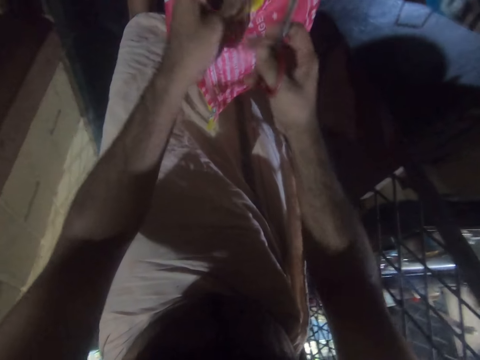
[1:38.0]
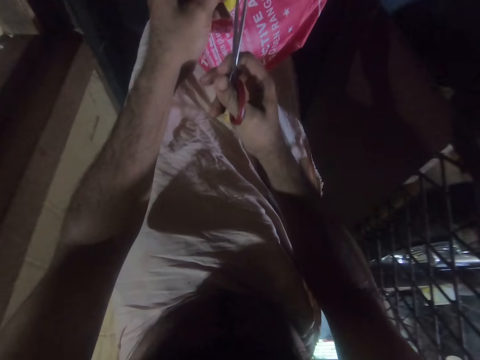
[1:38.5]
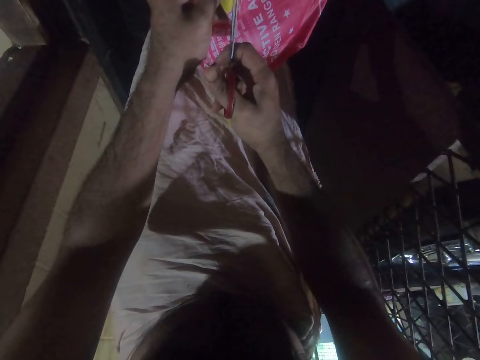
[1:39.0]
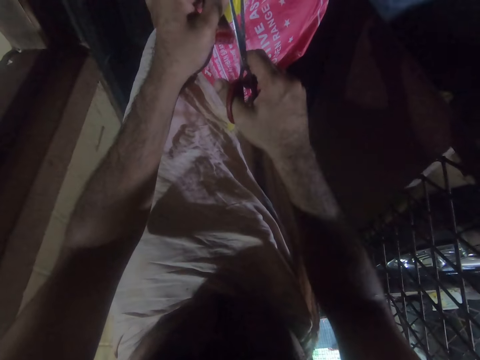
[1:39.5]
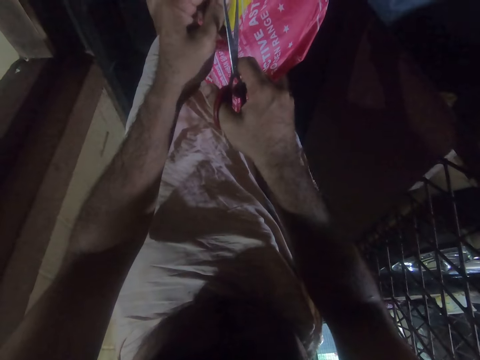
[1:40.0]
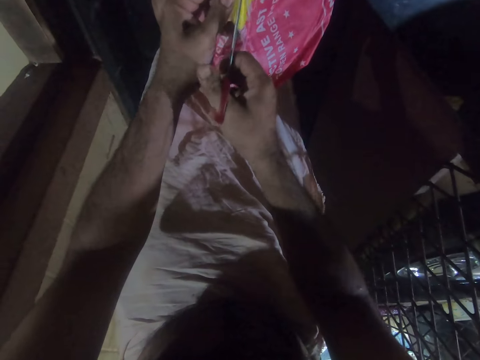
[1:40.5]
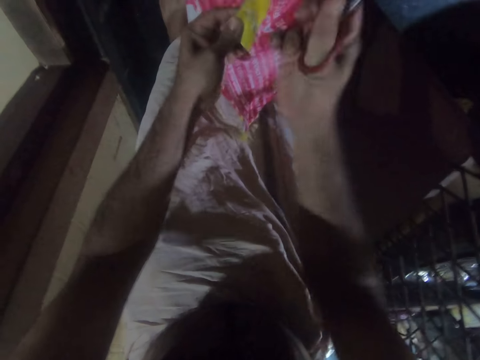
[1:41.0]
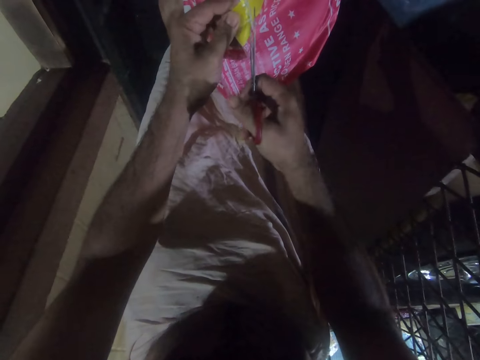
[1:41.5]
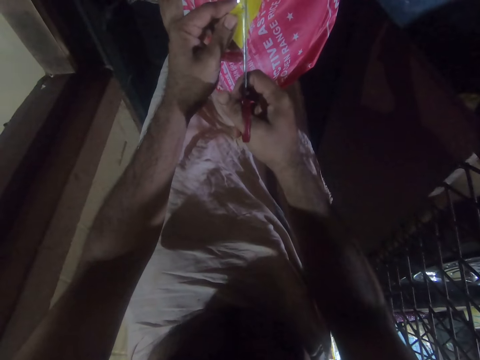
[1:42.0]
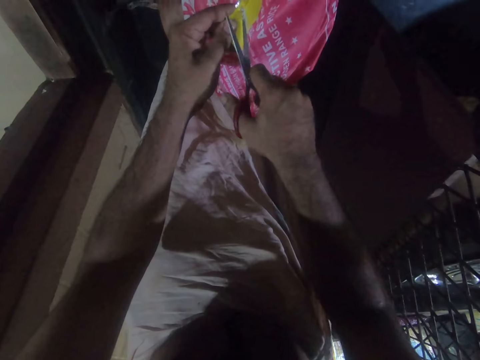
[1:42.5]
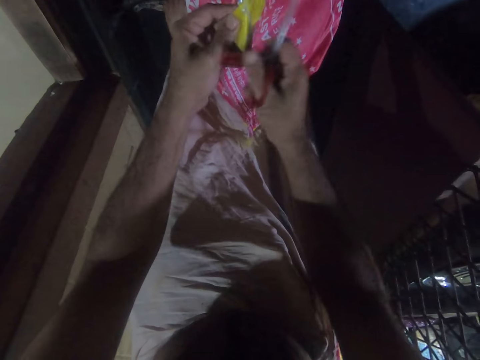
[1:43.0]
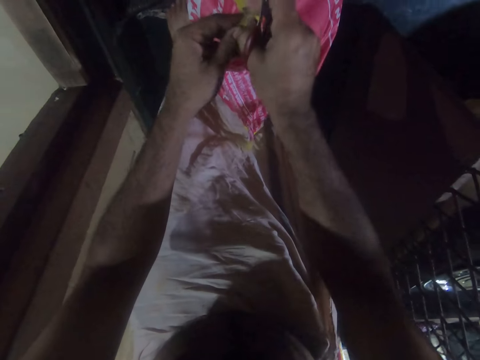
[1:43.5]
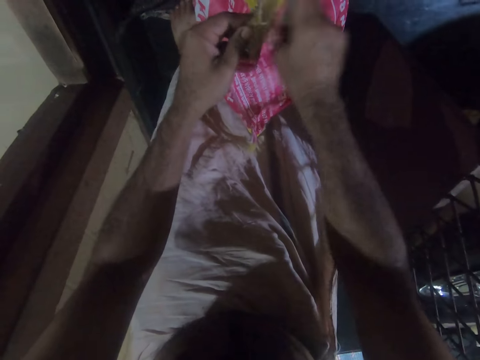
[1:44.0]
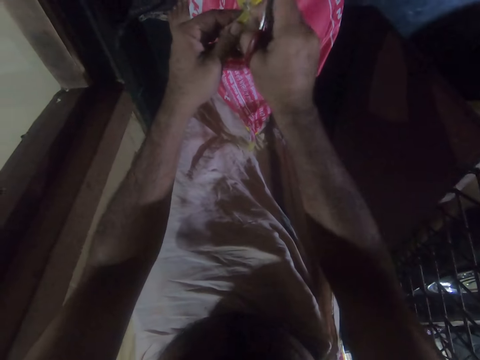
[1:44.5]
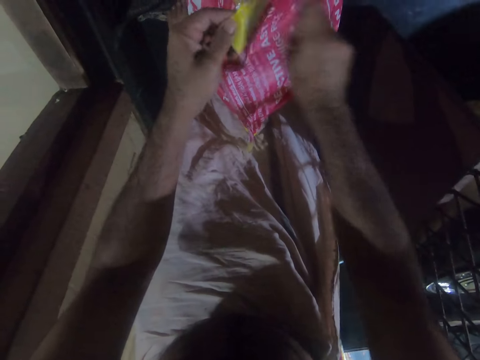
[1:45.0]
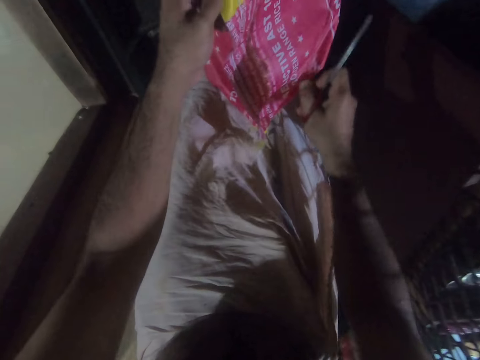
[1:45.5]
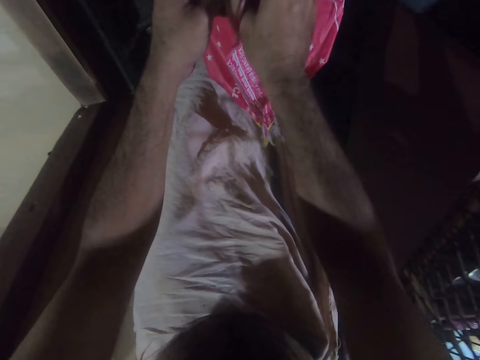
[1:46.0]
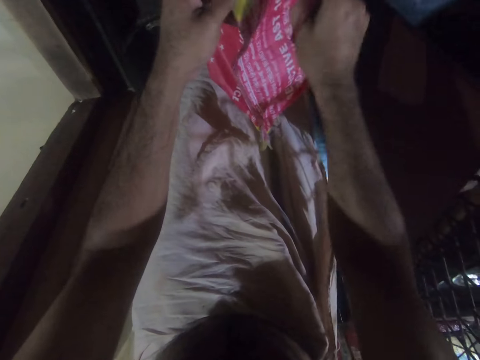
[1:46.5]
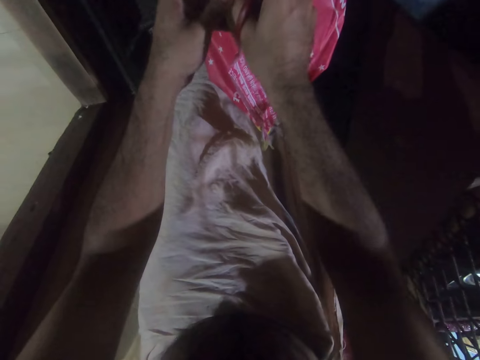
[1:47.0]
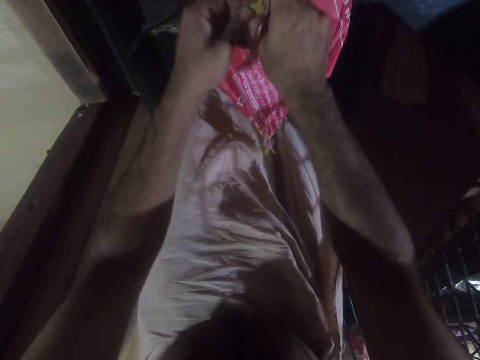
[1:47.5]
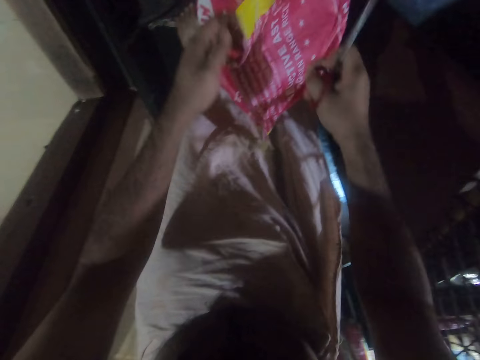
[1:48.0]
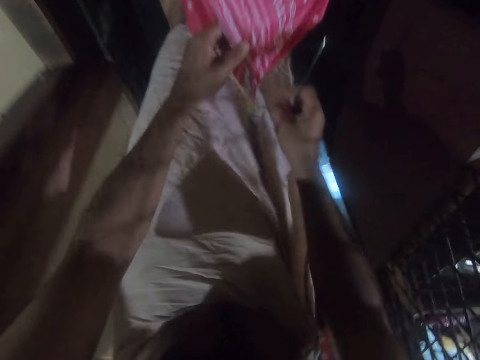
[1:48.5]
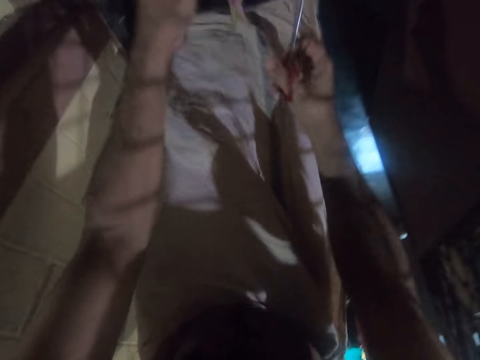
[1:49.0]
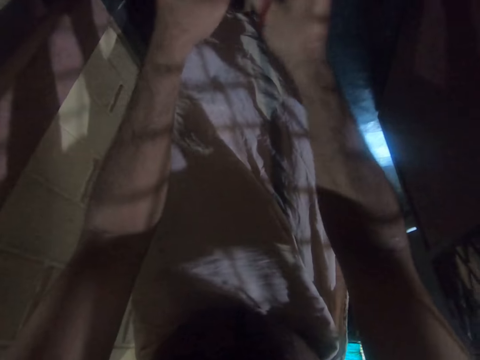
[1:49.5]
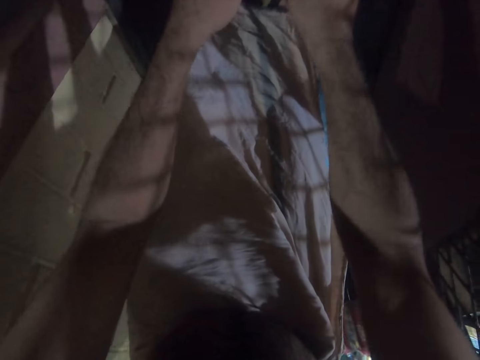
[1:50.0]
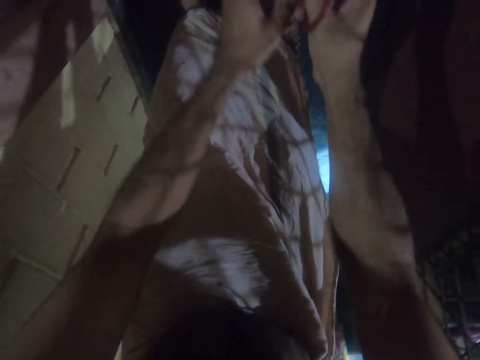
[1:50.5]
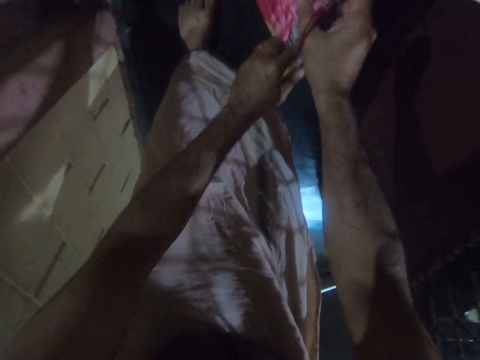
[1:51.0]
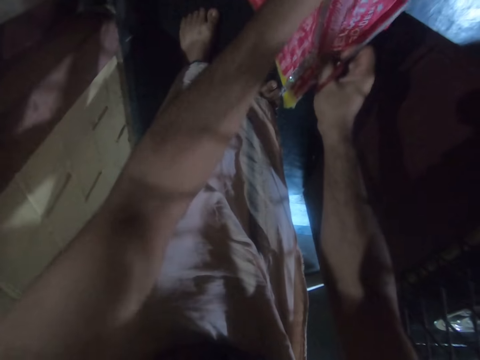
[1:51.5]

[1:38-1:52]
The camera wearer chops the sack with scissors. He pulls the thread with his hand.

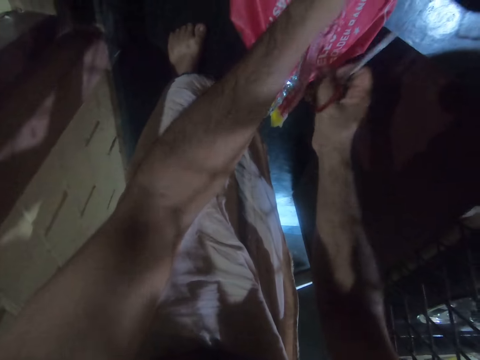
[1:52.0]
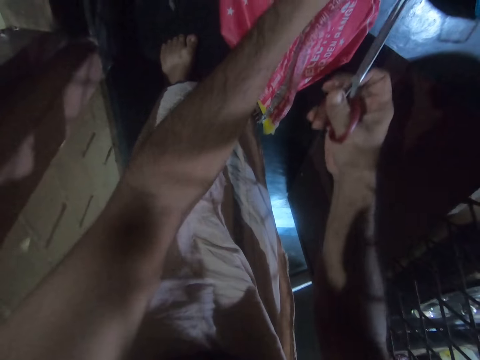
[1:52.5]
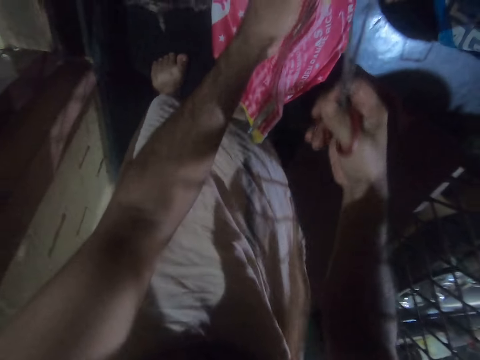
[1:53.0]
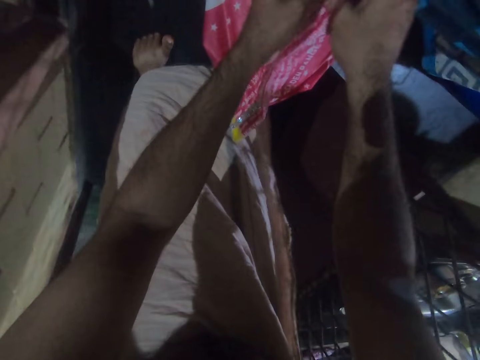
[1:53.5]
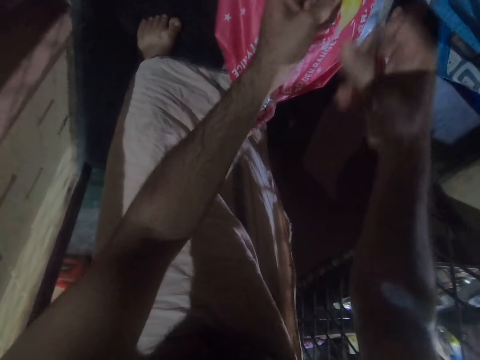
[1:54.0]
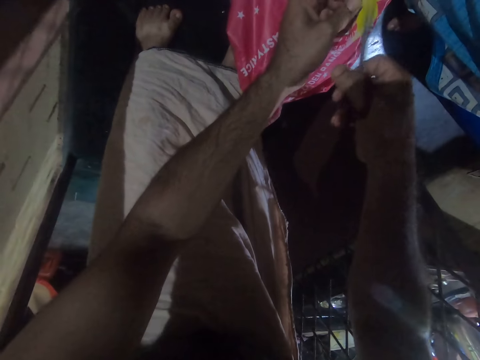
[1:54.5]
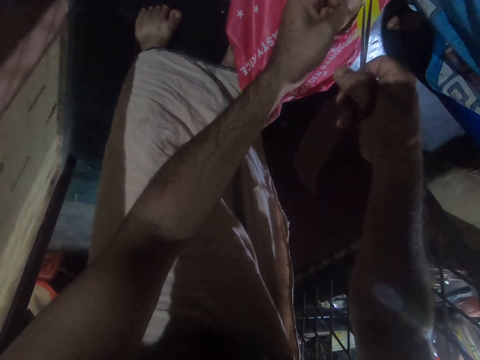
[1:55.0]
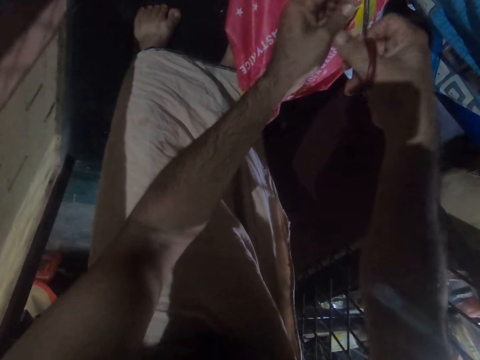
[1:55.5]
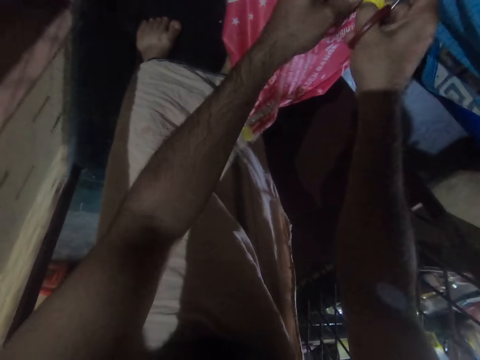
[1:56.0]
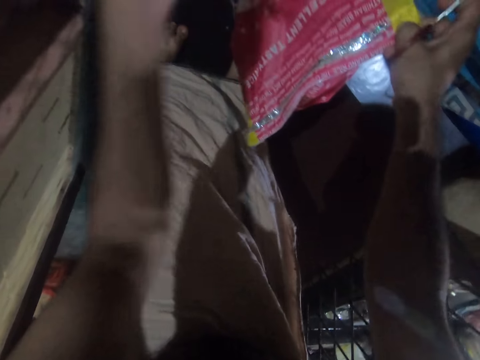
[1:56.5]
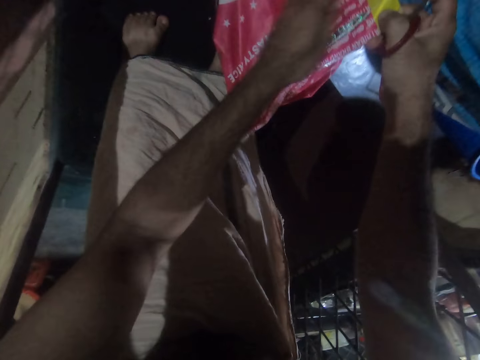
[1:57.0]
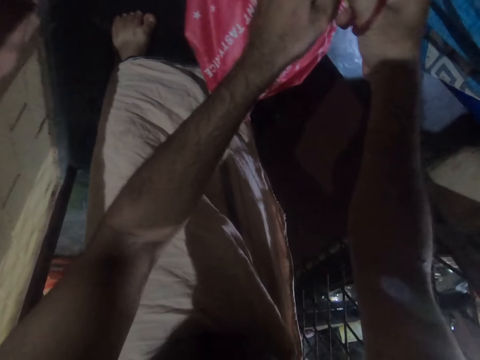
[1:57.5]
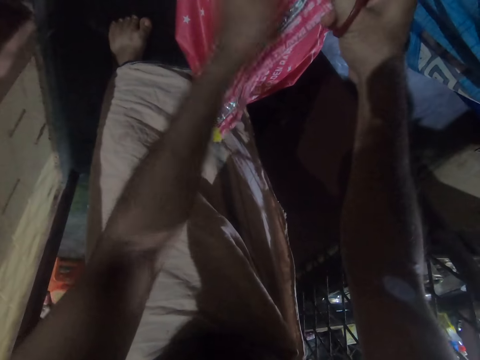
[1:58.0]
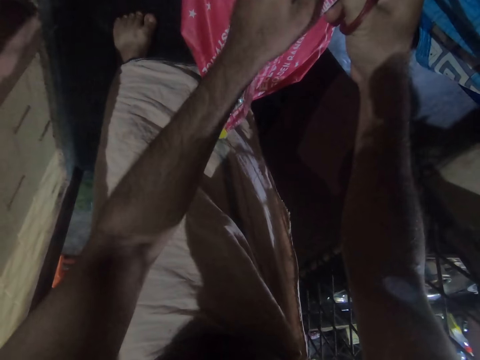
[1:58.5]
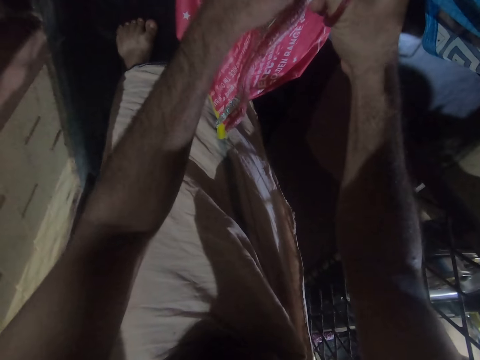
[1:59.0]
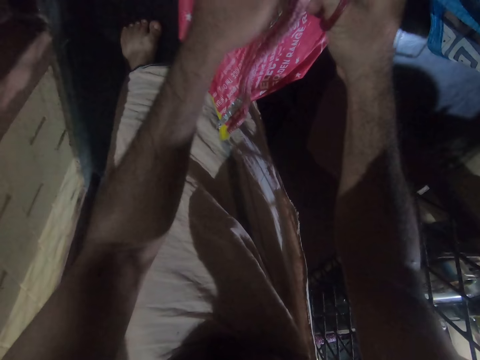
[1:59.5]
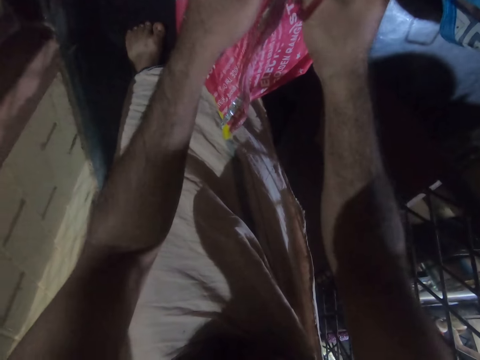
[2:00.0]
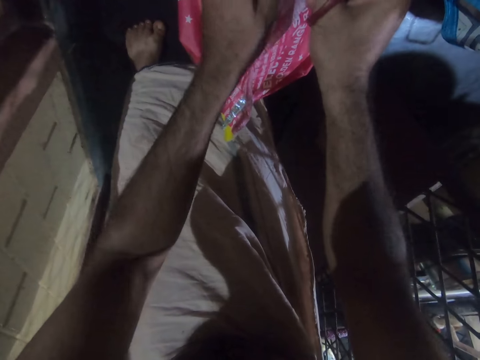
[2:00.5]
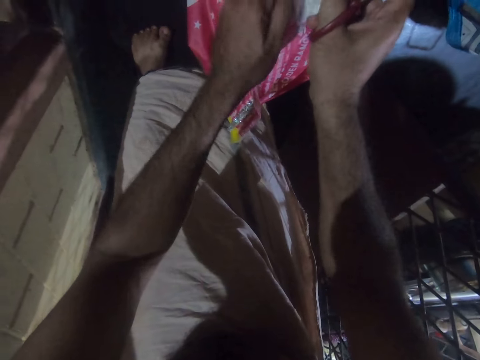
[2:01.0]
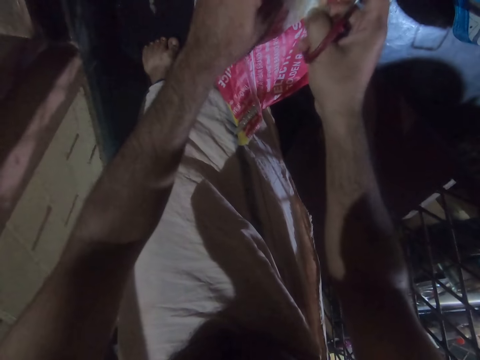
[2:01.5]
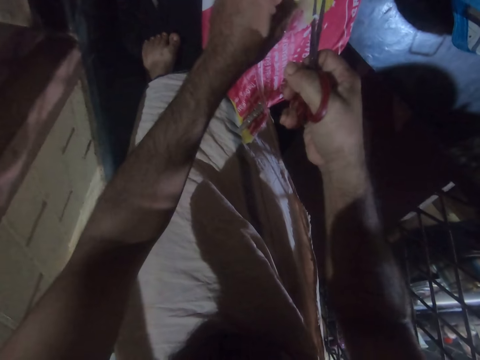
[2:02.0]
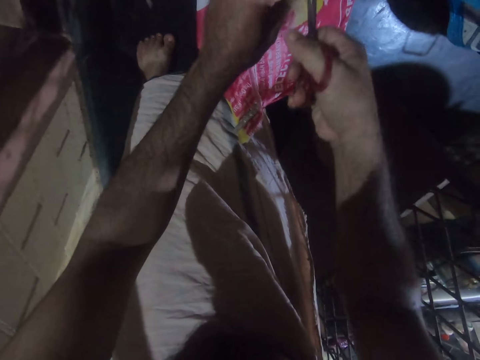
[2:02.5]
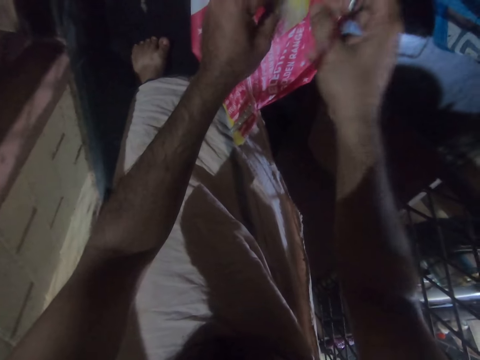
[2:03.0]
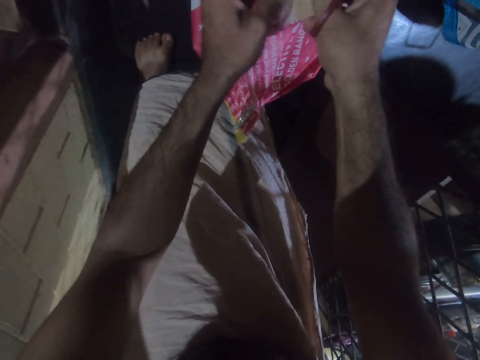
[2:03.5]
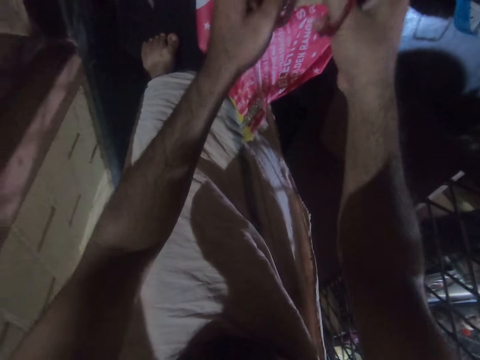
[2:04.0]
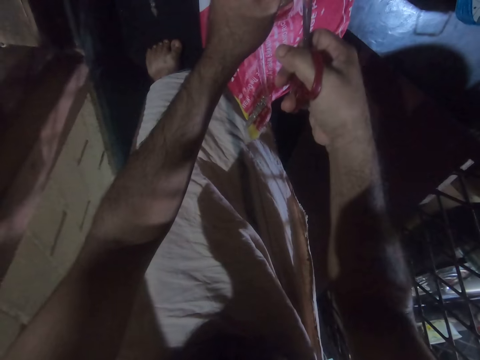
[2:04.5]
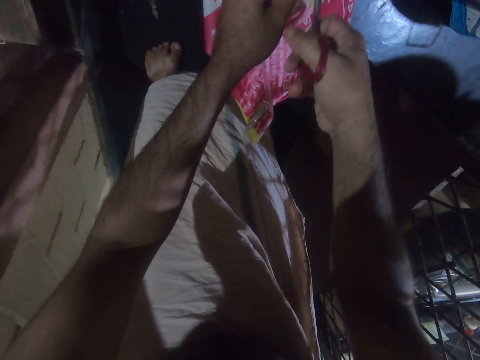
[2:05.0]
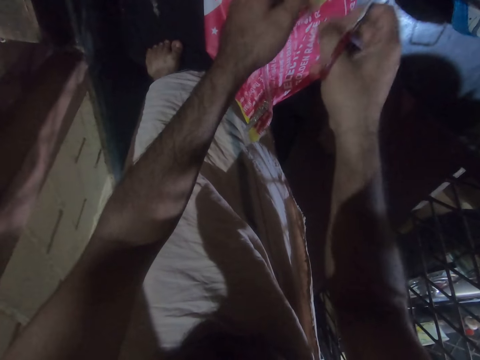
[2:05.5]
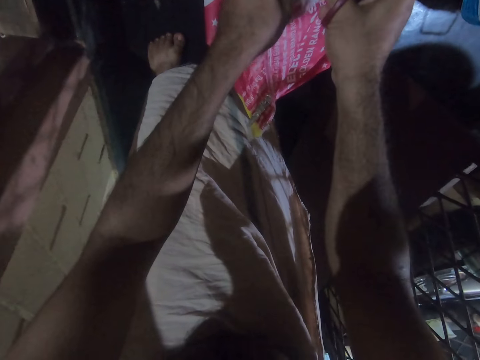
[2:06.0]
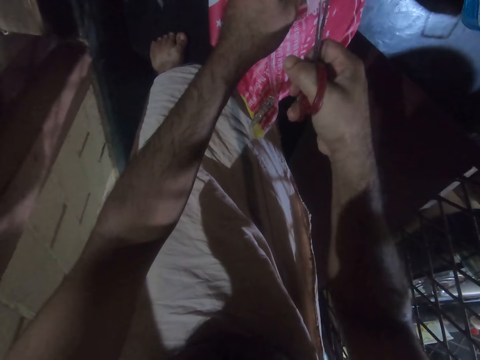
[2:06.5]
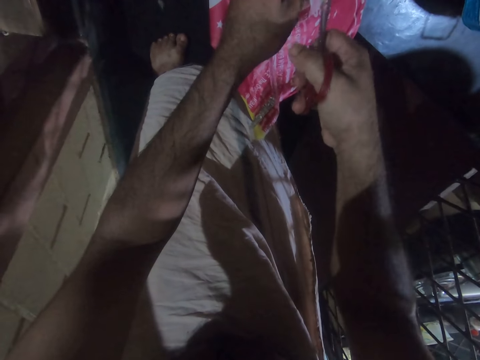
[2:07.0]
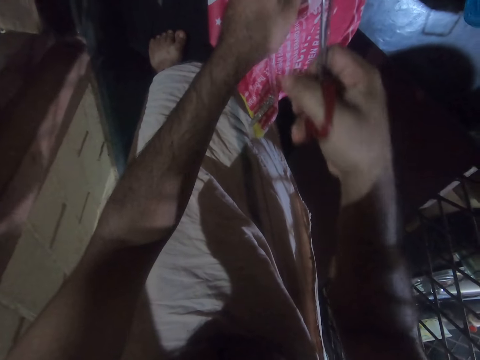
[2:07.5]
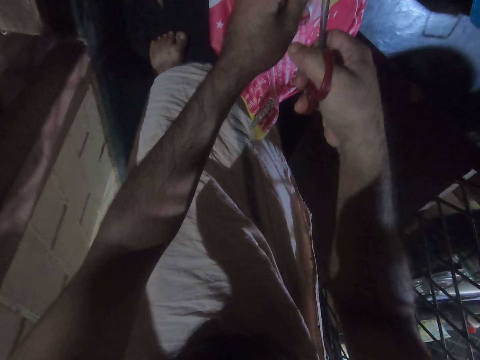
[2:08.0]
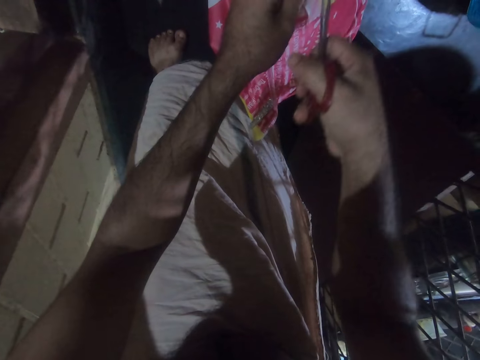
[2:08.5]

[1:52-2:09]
The camera wearer cuts the thread with the scissors.
